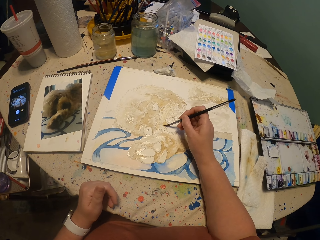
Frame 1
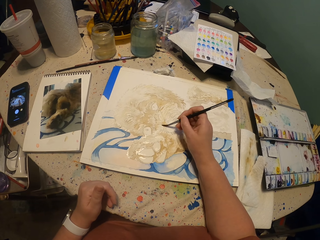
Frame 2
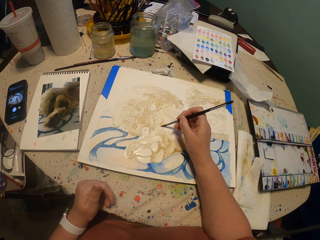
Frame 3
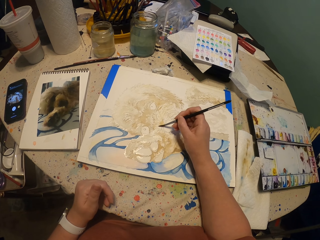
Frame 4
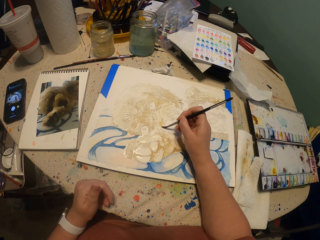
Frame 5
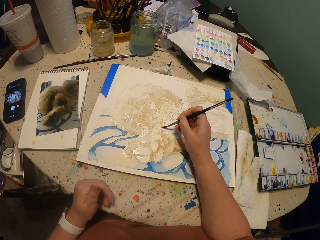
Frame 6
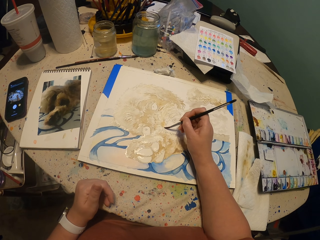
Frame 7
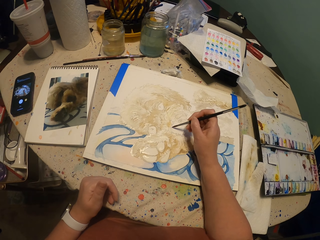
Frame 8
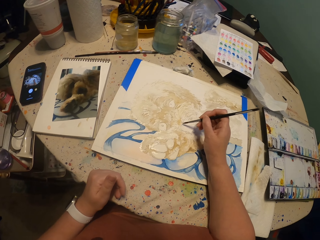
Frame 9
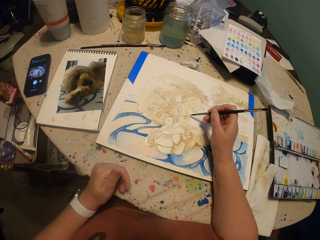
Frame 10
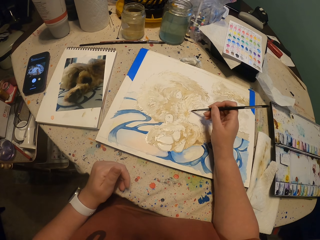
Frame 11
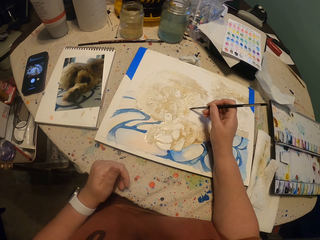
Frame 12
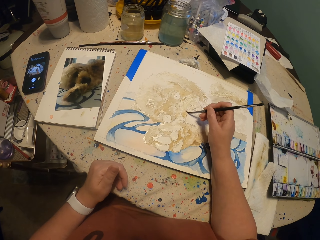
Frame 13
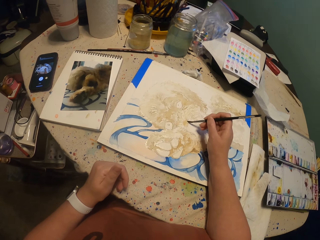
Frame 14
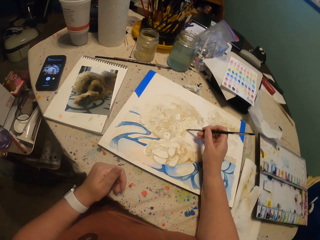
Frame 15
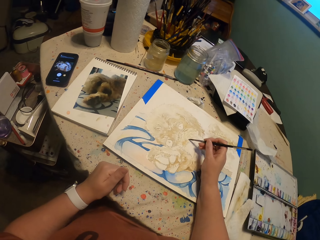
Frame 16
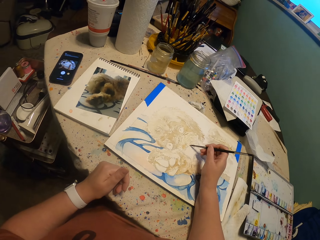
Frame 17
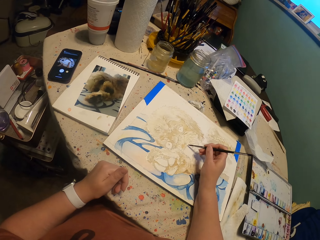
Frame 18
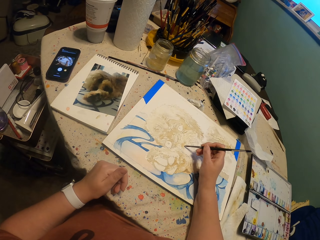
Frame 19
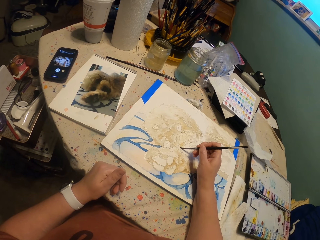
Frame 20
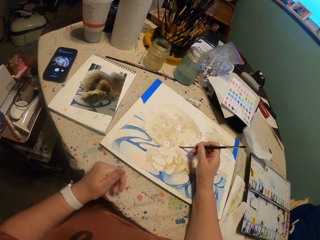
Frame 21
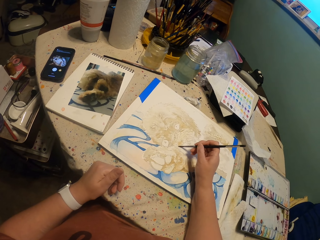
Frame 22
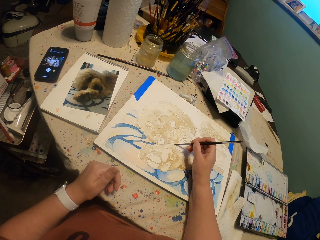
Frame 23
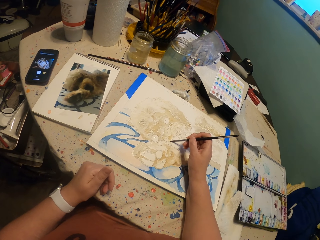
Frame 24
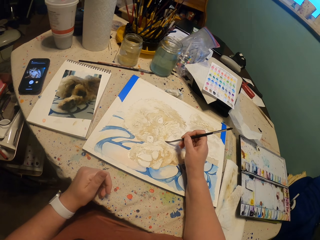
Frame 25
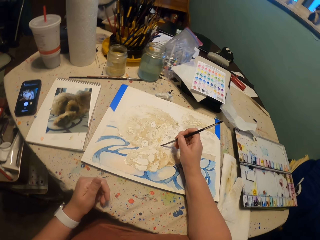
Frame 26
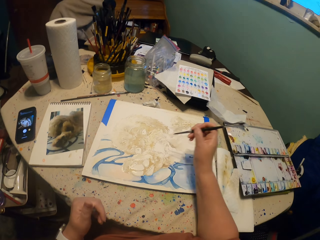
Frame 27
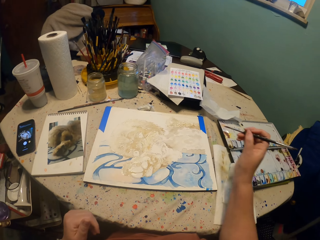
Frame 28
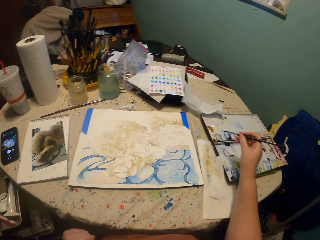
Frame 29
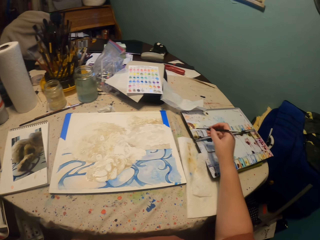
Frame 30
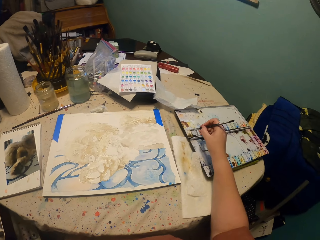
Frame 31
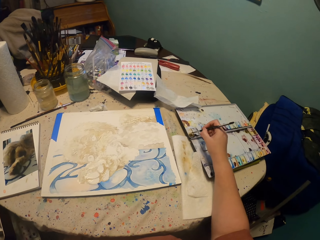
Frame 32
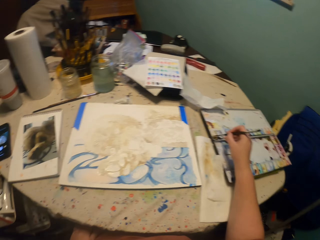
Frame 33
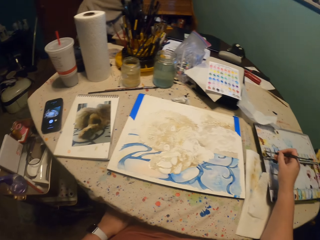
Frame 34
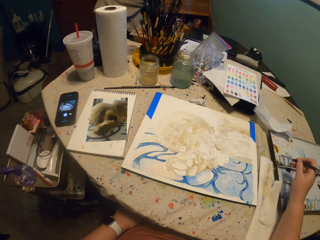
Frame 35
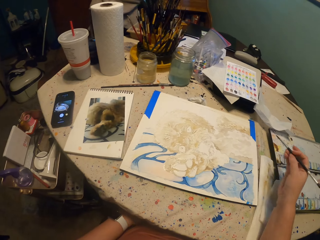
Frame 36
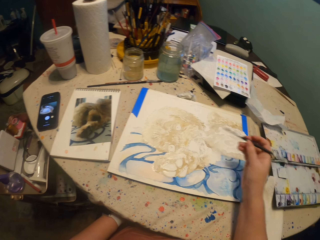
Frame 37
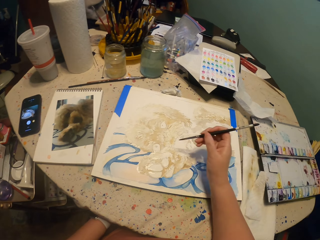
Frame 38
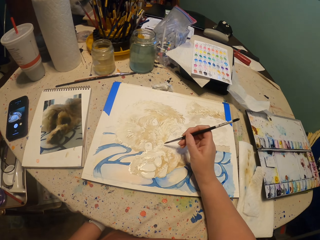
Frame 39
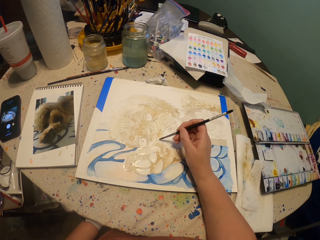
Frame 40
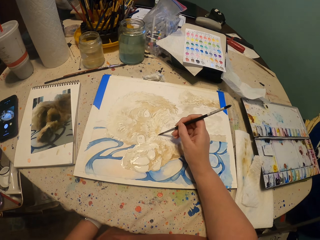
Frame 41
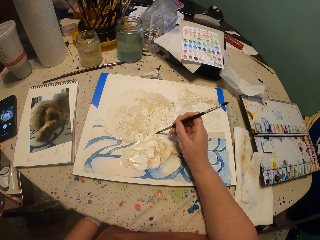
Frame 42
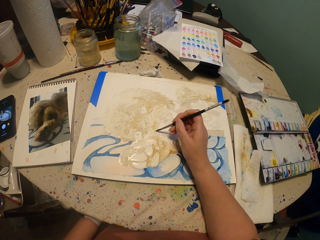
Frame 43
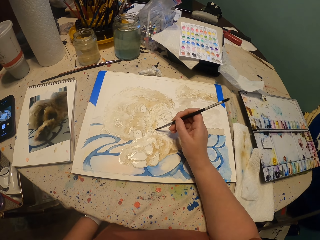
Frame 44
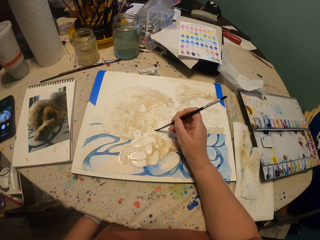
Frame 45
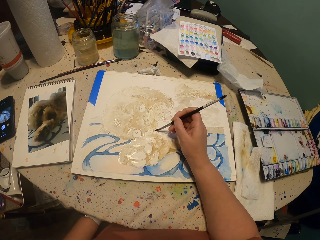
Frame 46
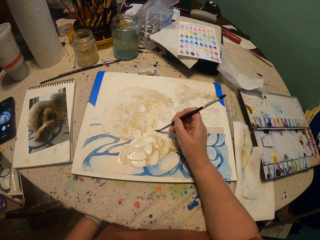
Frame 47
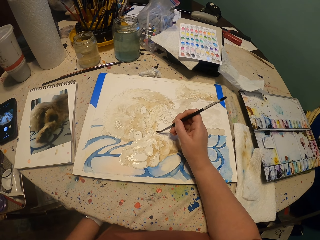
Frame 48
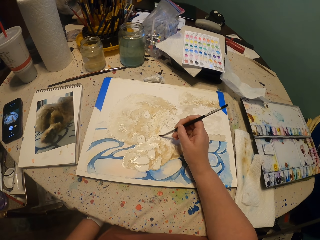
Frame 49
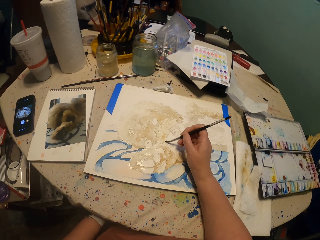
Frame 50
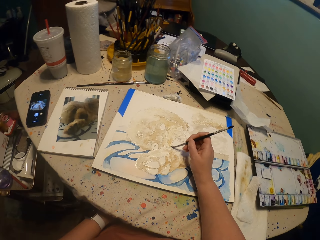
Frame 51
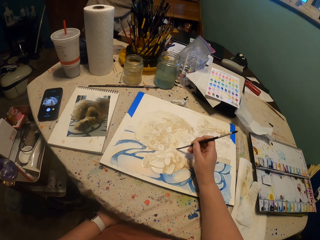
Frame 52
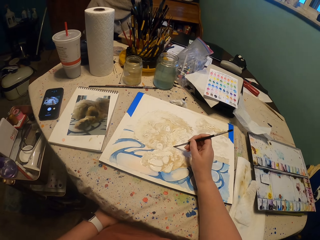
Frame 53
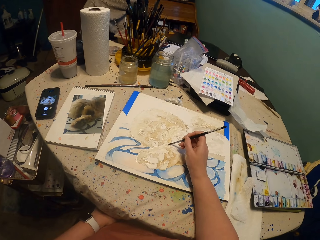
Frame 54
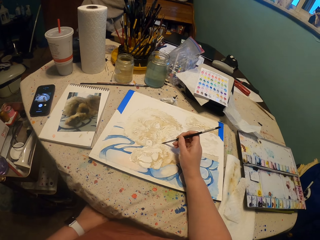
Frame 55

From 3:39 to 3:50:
The camera wearer dips a brush in a paint. They paint on a paper.

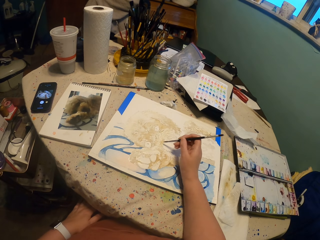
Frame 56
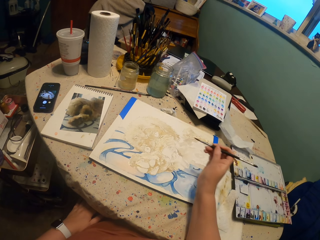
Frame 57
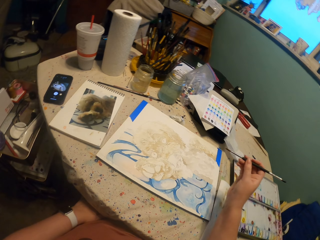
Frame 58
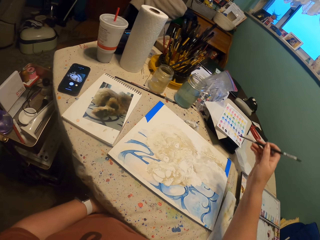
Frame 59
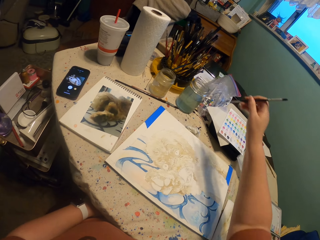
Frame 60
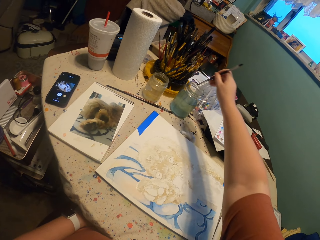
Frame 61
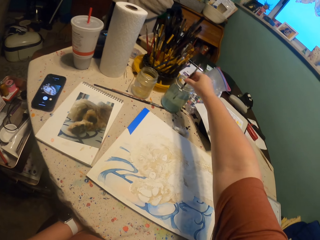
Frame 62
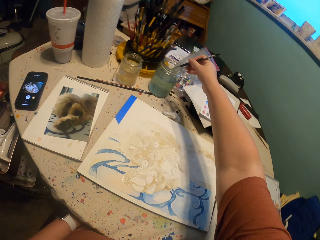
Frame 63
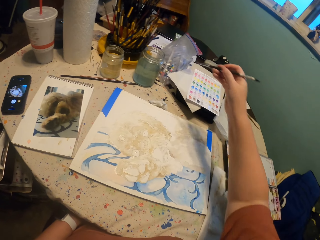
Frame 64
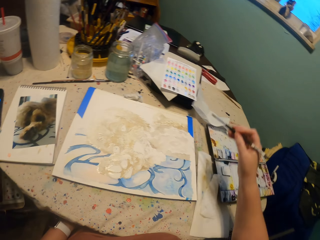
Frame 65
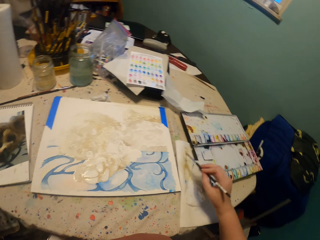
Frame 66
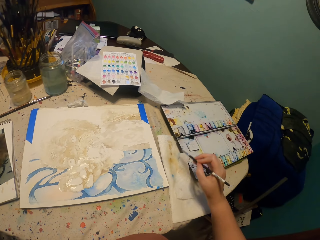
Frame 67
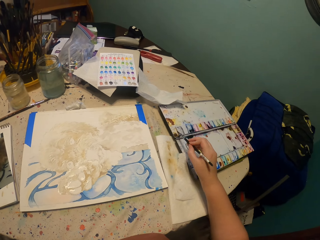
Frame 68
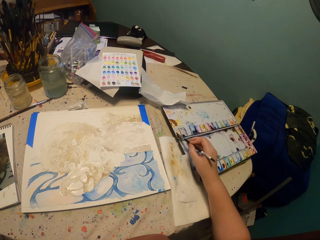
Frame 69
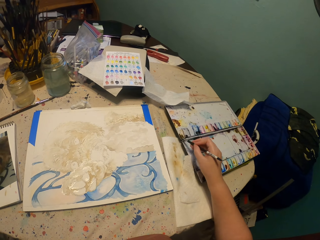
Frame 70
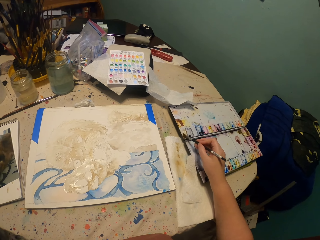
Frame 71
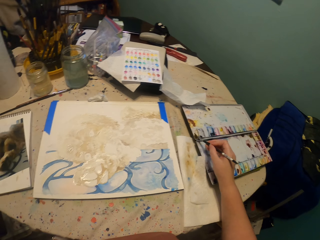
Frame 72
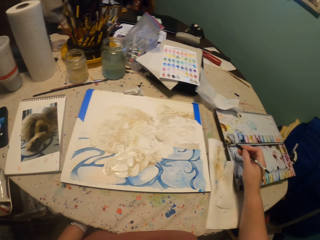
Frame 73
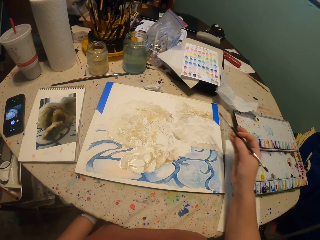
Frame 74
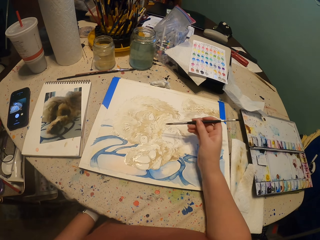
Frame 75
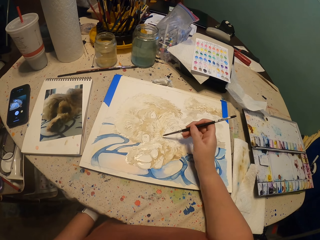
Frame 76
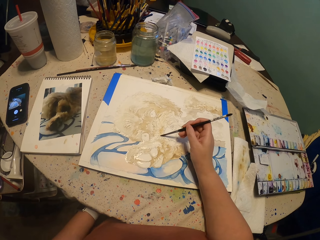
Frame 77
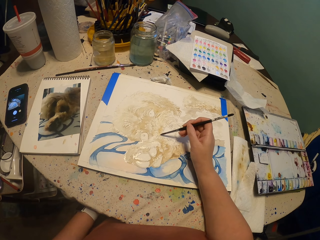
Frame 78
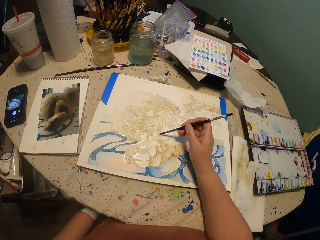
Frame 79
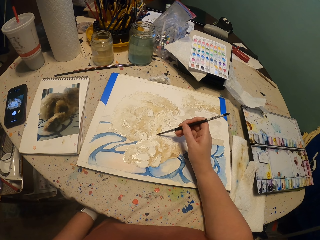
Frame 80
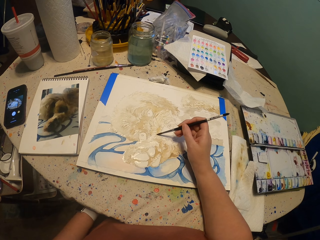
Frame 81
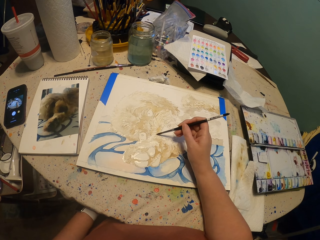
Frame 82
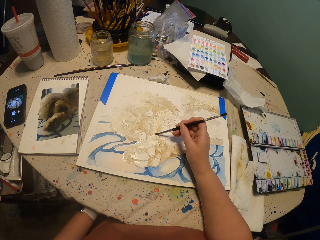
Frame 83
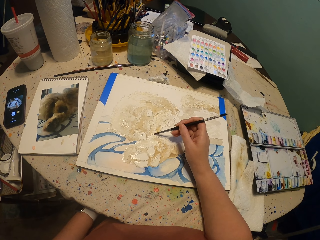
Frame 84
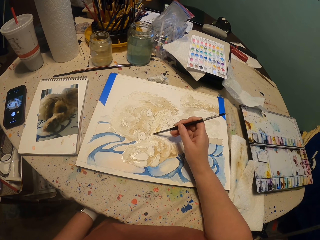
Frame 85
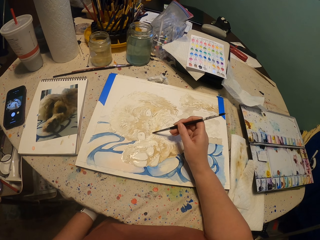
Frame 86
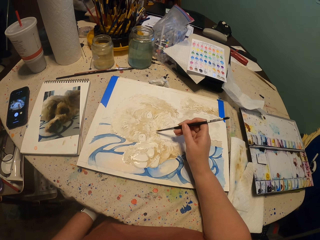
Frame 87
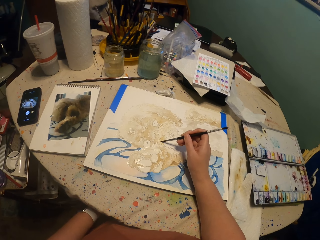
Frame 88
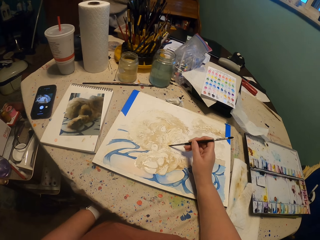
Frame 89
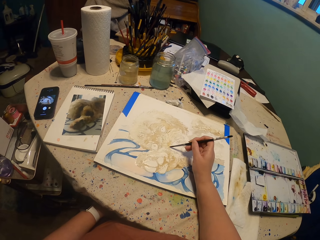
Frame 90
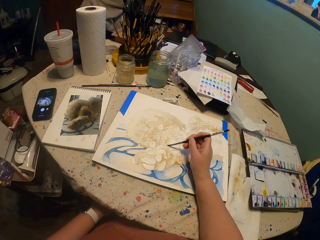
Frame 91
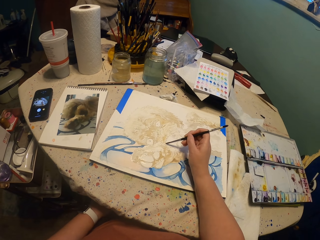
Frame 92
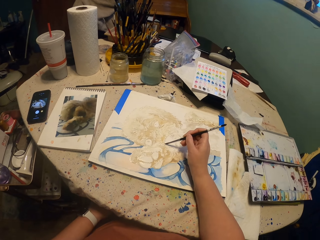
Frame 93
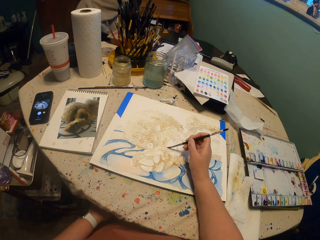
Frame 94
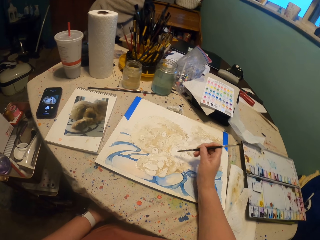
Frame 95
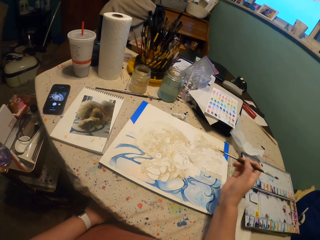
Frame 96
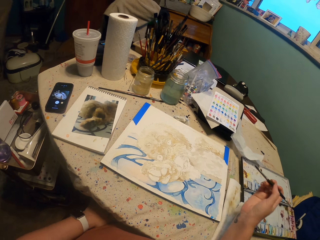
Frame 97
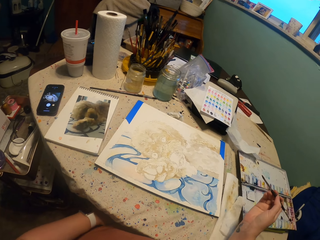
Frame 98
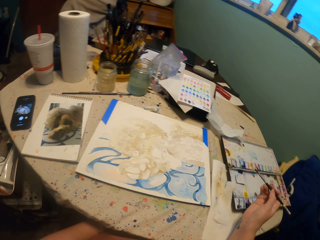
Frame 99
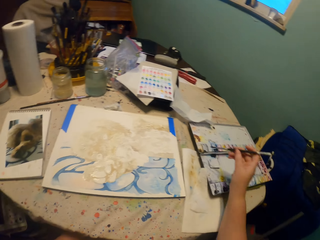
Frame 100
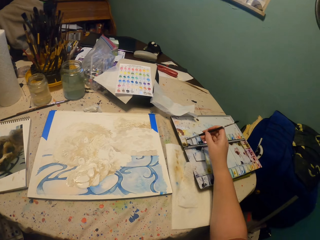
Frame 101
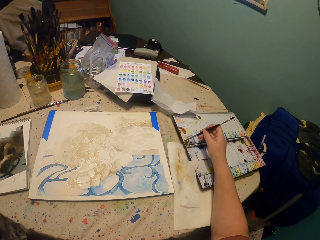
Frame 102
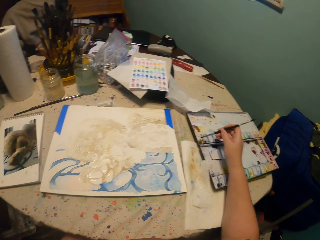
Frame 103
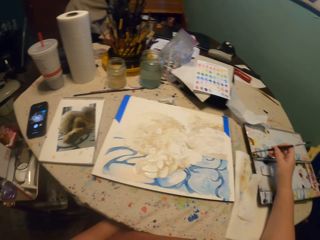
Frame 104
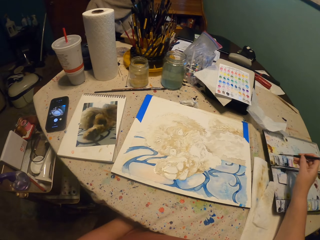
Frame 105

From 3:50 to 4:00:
The camera wearer dips a brush in a tin. They smear the brush on a tissue. They dip the brush in a paint. They paint on a paper. They dip the brush in the paint.
